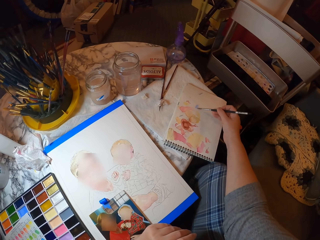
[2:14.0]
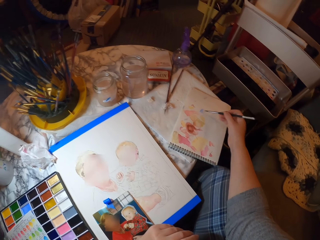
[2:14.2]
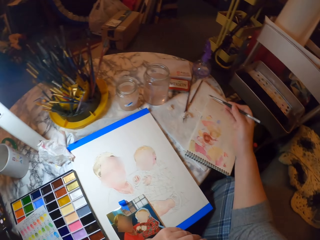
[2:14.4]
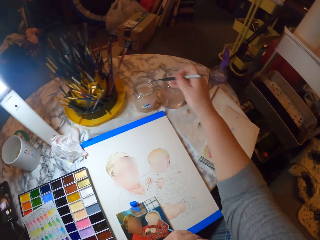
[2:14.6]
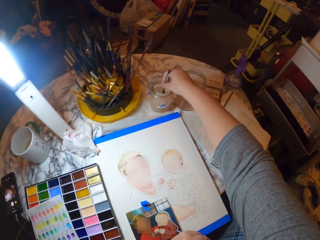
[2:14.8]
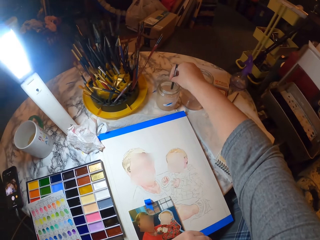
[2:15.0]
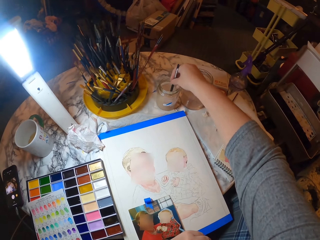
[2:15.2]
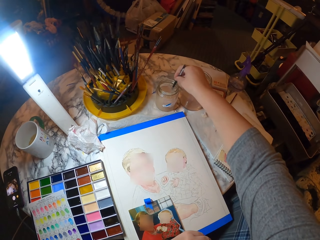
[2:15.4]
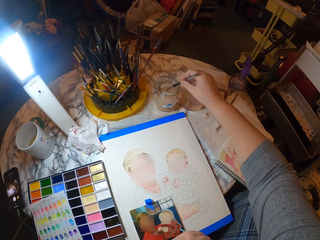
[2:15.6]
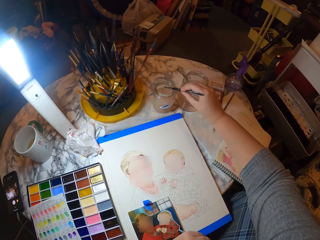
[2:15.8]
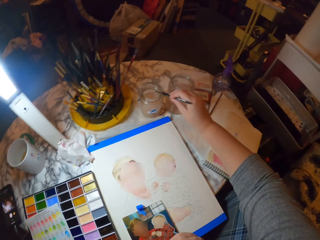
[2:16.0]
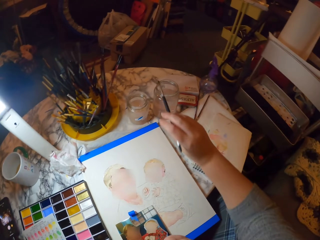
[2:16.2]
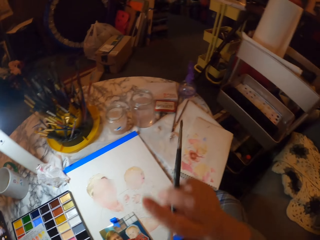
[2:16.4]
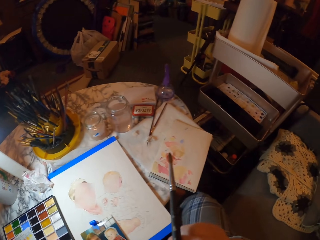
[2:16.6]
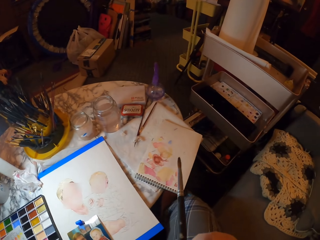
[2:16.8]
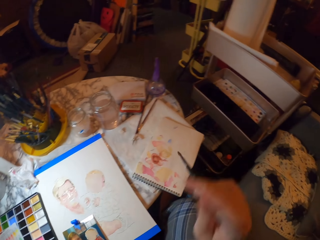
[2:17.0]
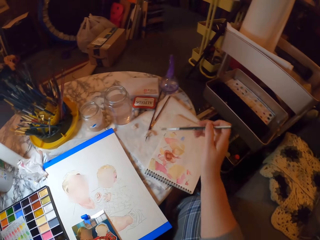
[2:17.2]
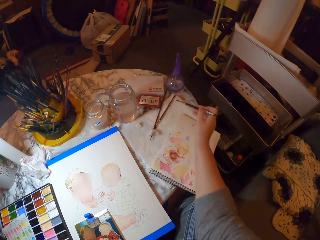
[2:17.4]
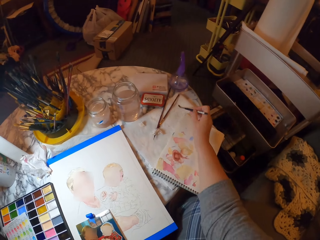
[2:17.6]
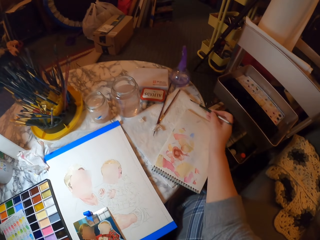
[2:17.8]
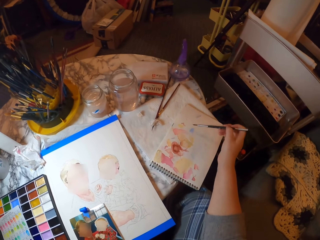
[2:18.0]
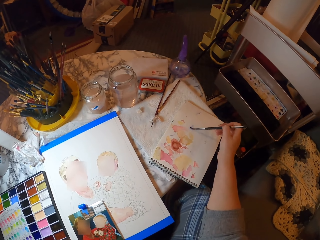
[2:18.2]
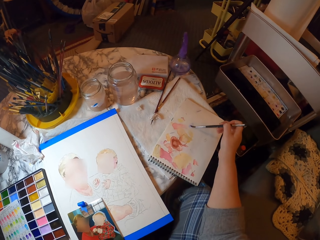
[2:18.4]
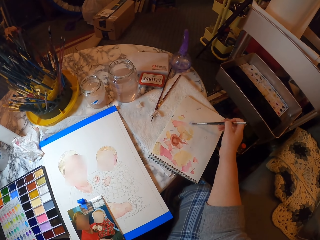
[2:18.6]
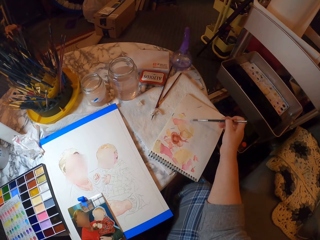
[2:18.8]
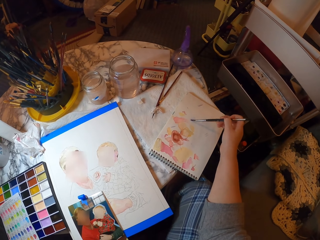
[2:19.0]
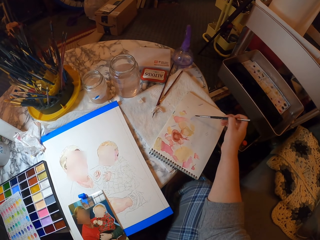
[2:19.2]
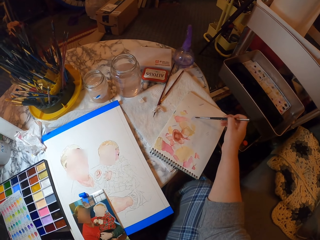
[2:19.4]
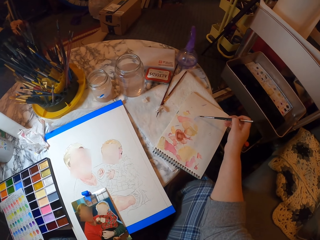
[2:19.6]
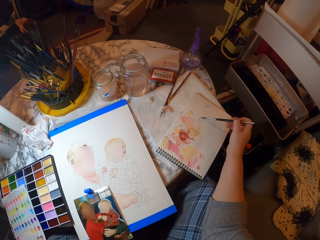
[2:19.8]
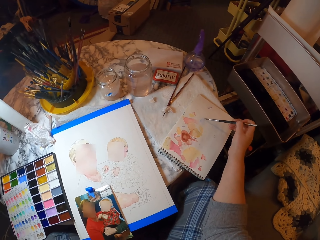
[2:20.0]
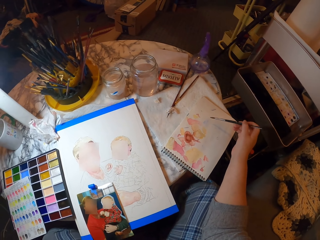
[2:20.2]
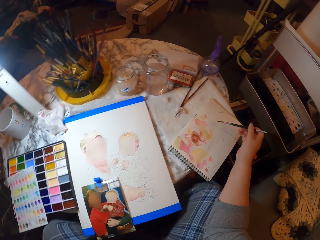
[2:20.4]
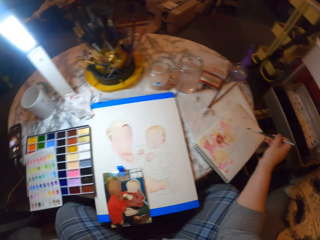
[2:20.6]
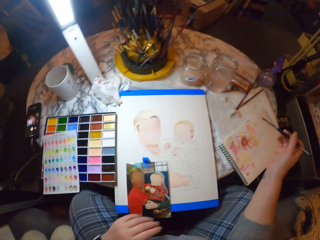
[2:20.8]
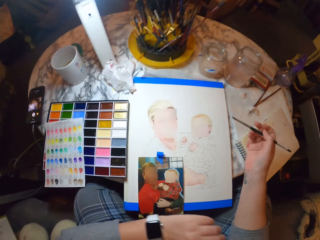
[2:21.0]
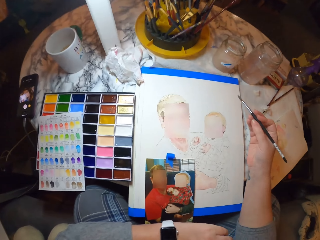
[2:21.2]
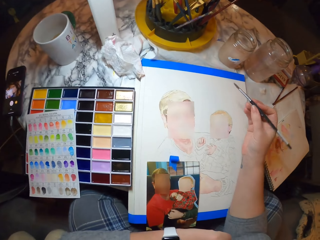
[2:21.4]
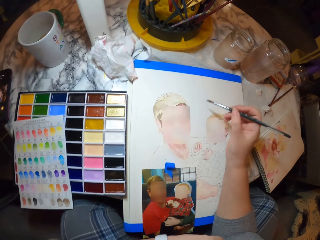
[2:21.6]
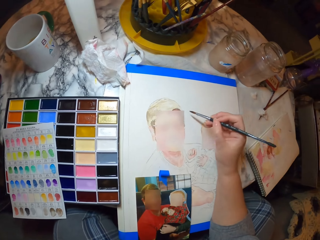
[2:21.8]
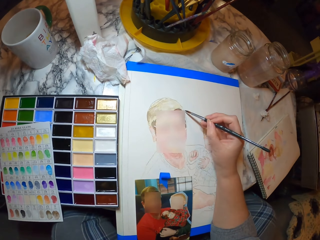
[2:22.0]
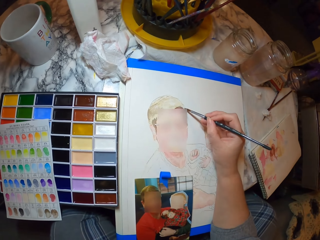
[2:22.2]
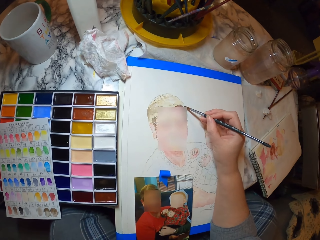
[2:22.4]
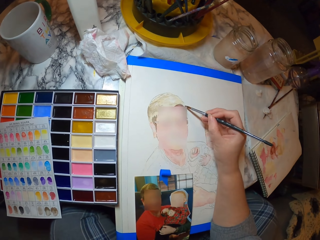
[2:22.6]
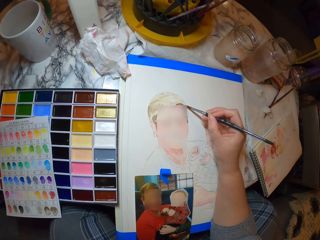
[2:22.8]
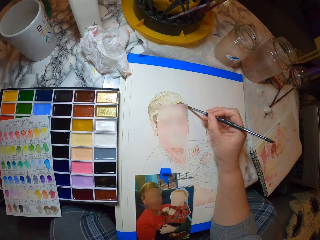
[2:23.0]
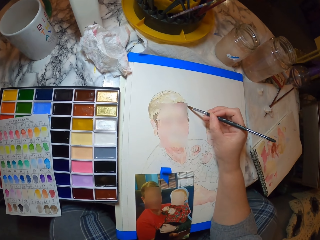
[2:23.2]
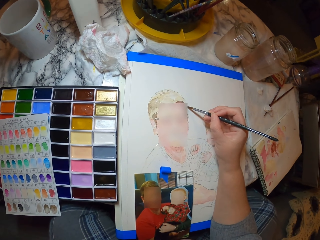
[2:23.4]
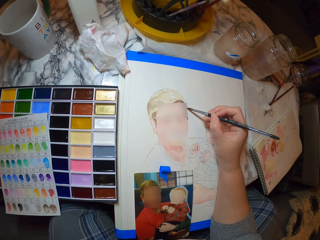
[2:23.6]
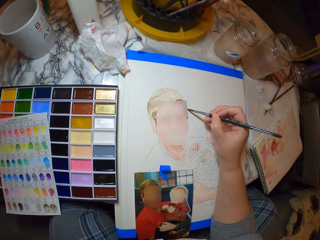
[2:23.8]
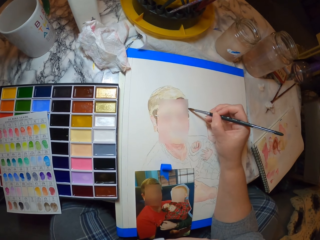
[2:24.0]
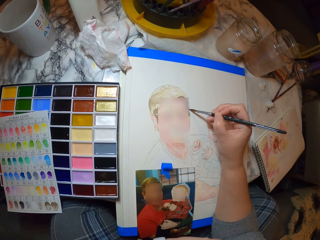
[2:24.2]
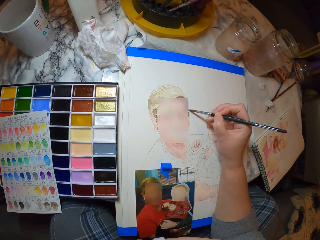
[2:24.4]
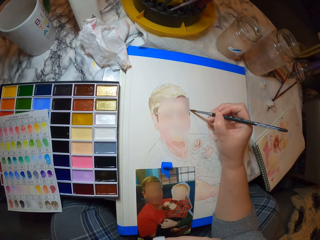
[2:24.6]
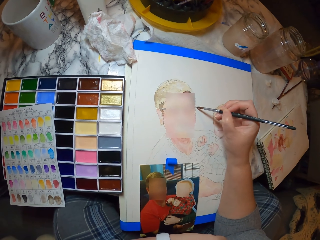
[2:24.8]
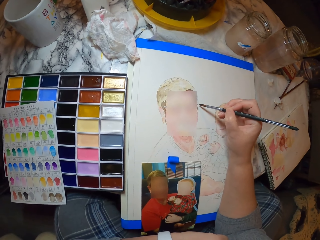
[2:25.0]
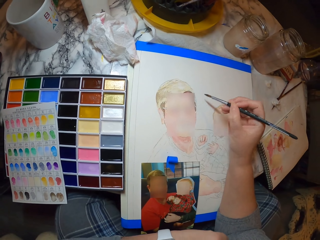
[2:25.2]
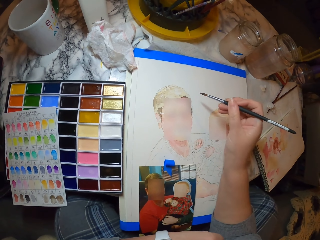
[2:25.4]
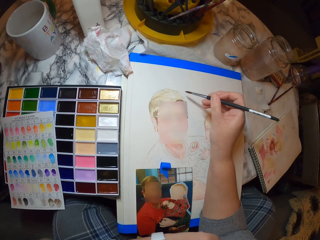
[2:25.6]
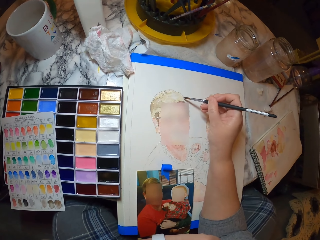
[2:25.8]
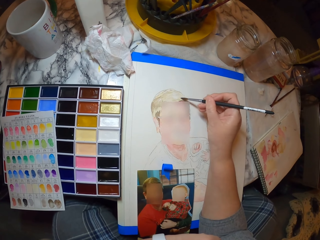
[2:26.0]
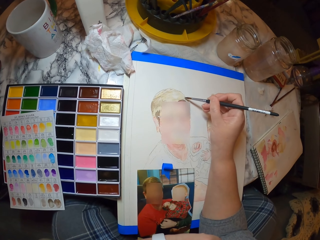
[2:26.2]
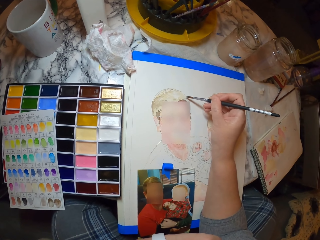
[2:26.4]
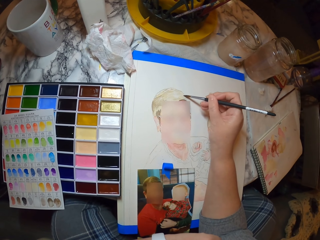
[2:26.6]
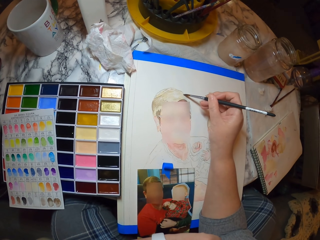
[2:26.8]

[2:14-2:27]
The camera wearer cleans the painting brush. They dip the brush in water. They do something. They rub the excess paint on the paper. They paint the drawing.

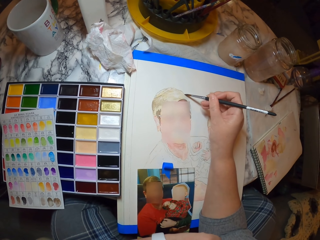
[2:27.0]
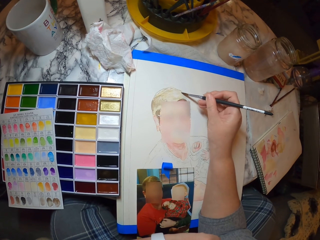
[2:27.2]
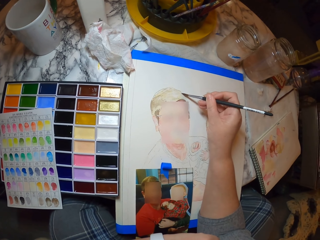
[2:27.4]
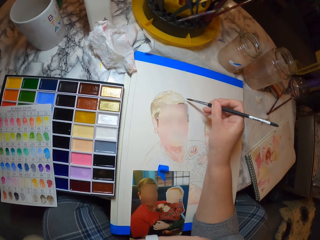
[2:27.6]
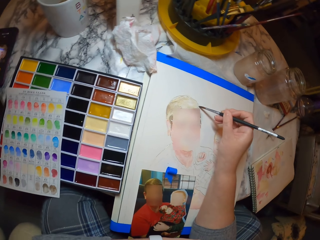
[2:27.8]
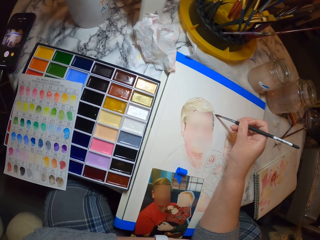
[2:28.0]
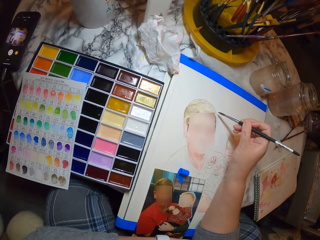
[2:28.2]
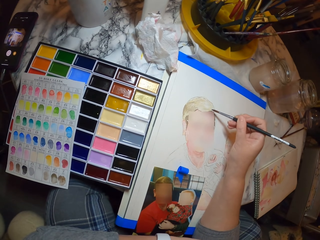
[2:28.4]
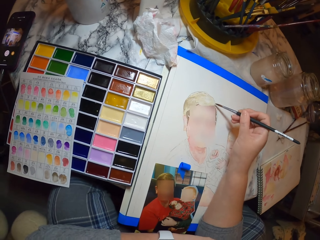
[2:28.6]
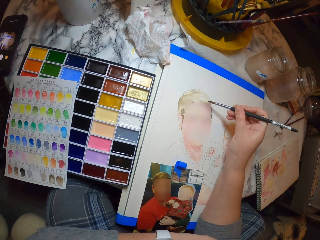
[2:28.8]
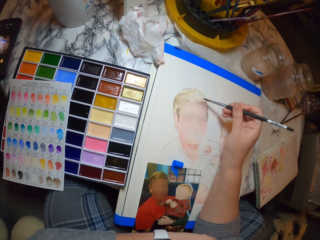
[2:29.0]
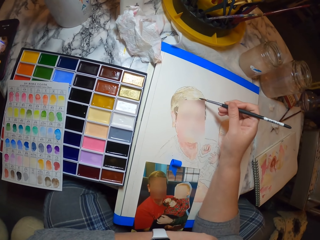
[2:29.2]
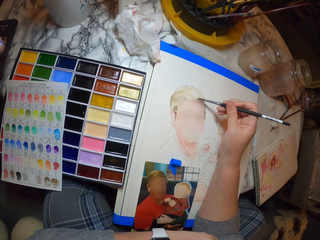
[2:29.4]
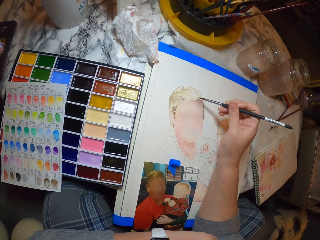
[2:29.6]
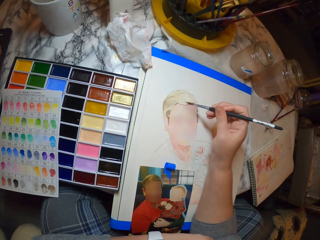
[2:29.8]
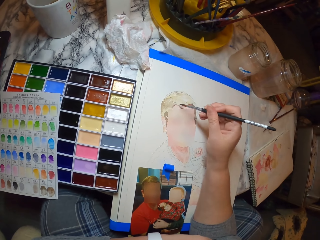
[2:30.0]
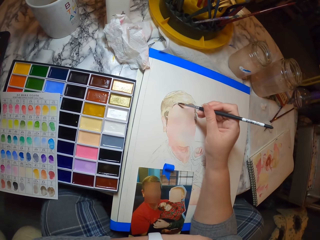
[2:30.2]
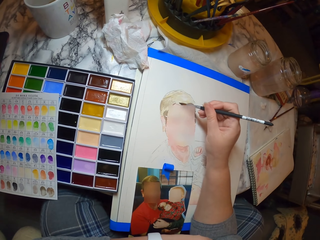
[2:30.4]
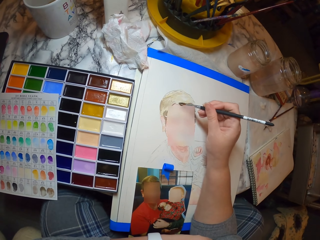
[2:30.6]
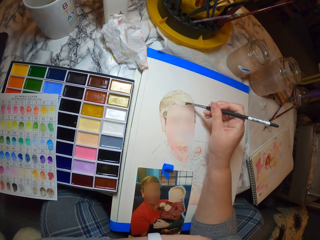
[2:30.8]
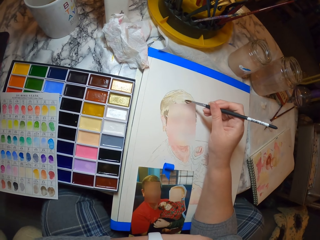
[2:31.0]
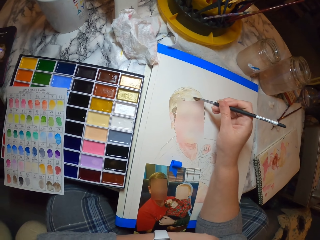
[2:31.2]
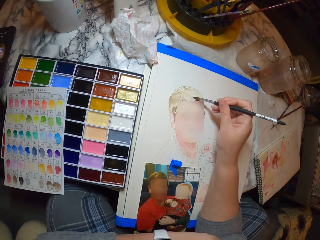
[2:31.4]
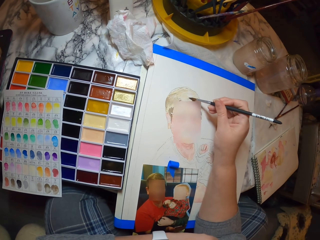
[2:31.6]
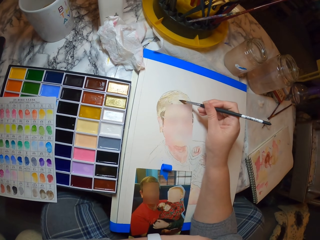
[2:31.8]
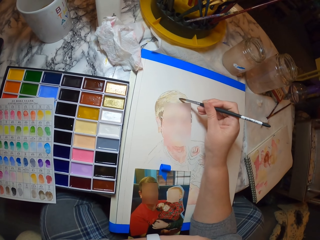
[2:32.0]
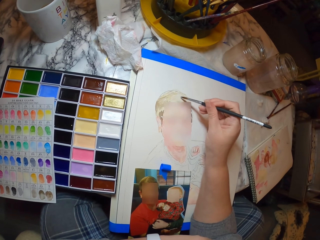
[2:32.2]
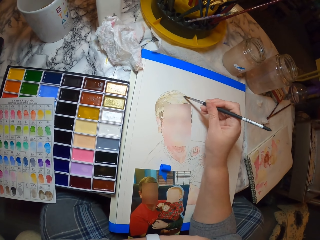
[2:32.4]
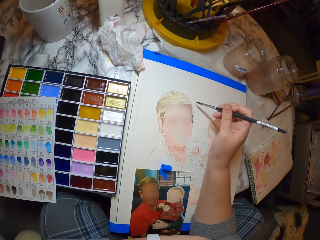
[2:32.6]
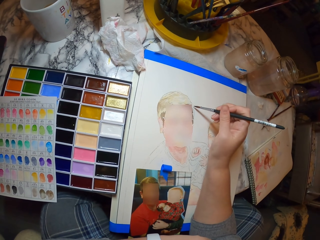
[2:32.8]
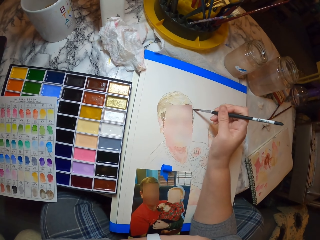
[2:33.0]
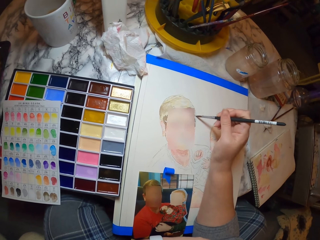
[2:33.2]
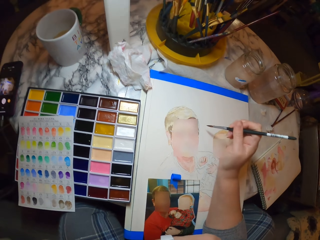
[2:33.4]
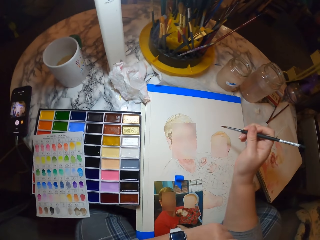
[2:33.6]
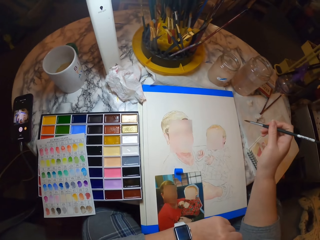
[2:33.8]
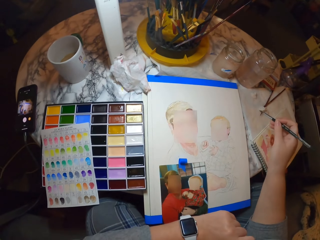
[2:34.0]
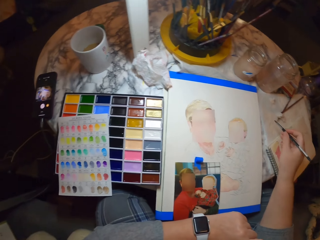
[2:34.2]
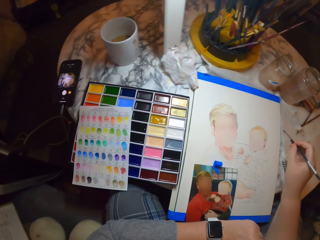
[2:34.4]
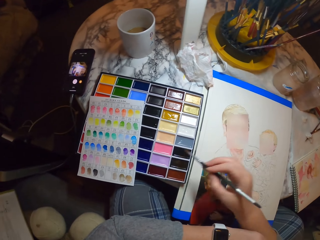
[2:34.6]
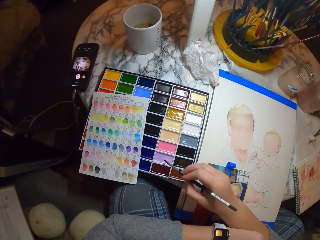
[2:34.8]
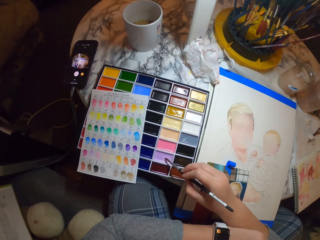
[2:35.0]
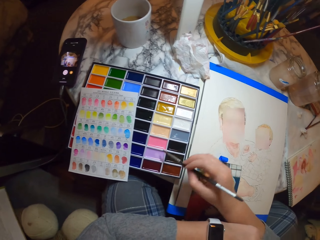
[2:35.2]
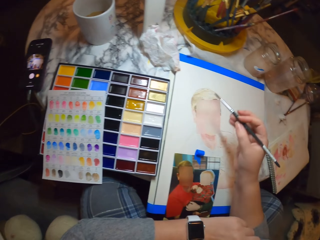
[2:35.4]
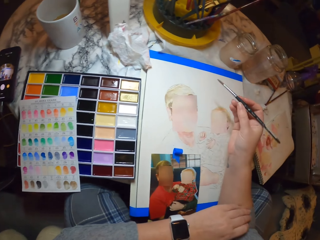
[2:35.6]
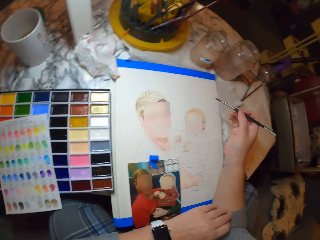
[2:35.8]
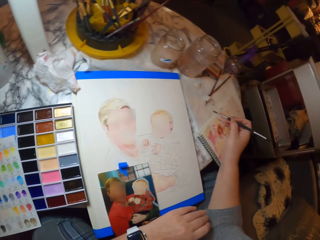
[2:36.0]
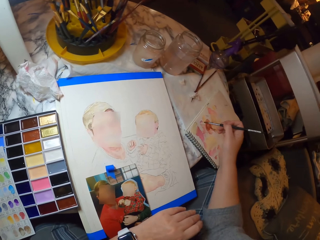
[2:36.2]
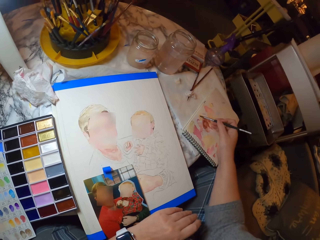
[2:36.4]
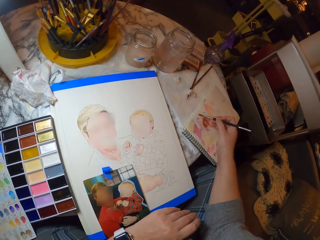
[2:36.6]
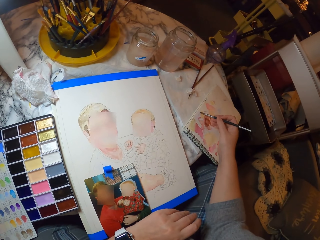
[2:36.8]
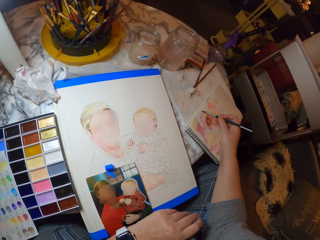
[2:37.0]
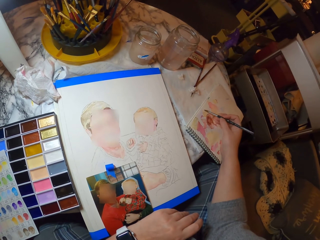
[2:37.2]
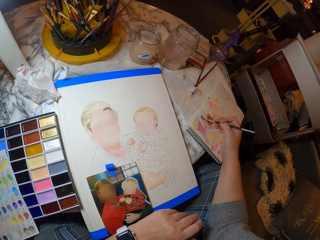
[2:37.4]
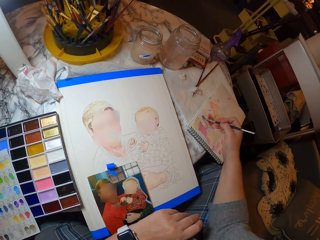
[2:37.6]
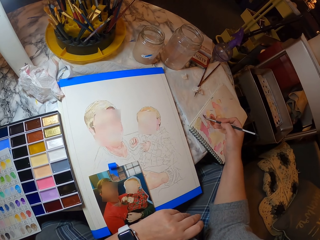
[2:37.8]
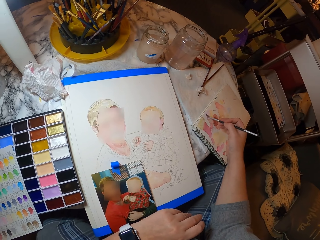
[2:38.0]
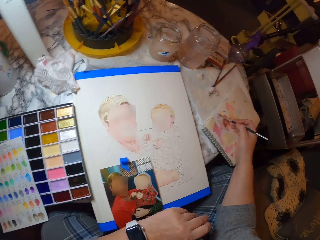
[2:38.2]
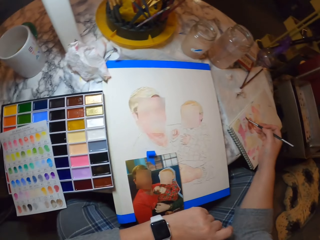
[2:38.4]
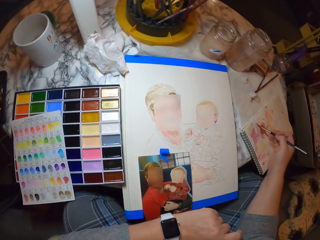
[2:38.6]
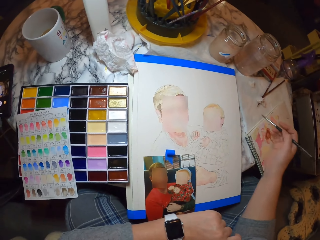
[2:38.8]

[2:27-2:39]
The camera wearer applies paint on his brush. He rubs the excess paint on the paper.
